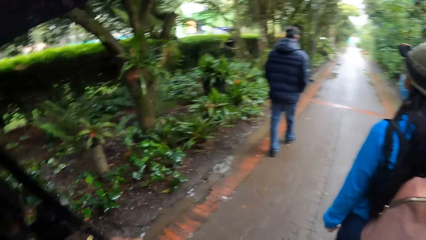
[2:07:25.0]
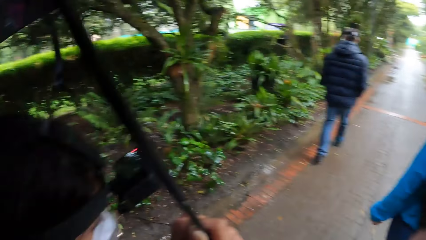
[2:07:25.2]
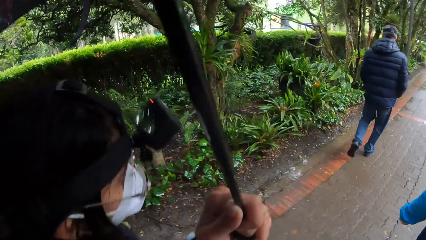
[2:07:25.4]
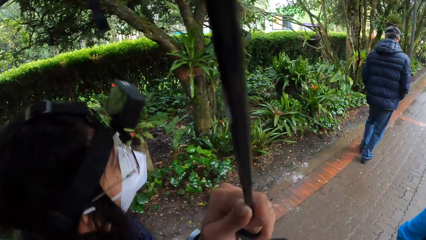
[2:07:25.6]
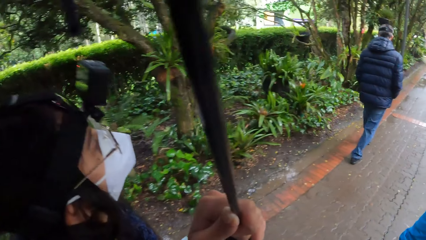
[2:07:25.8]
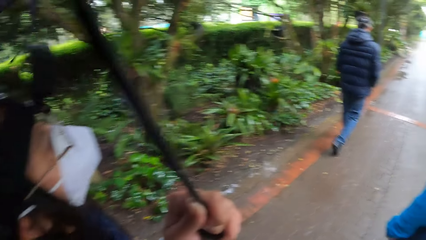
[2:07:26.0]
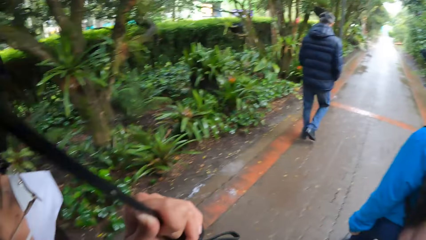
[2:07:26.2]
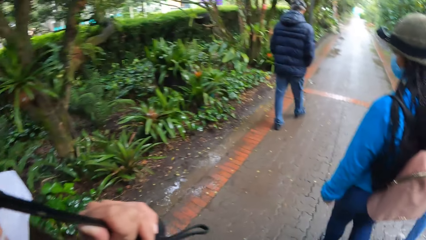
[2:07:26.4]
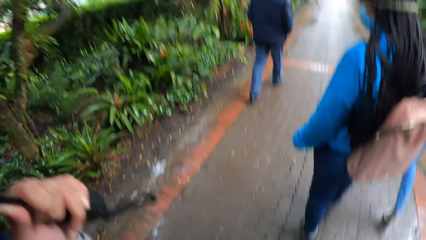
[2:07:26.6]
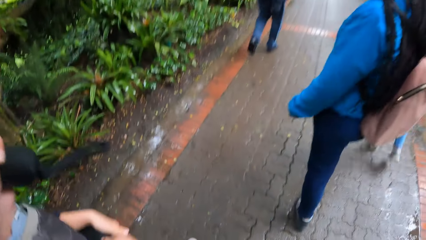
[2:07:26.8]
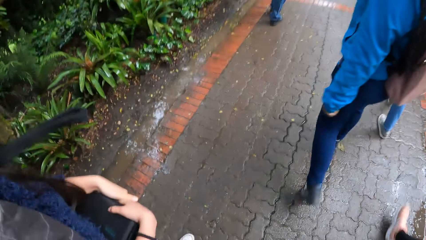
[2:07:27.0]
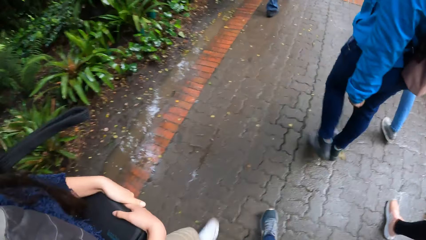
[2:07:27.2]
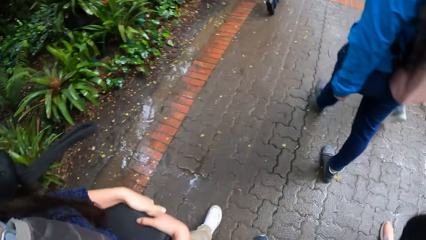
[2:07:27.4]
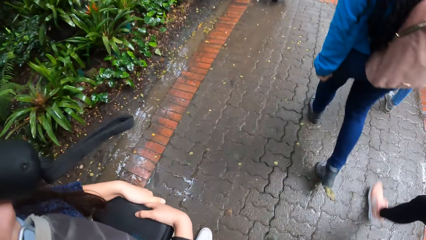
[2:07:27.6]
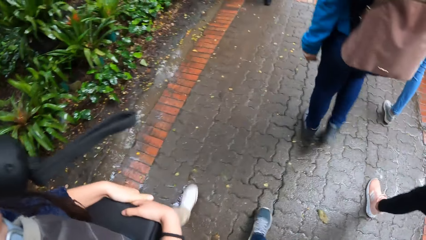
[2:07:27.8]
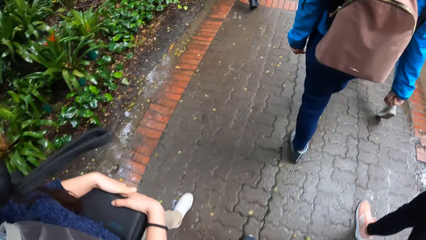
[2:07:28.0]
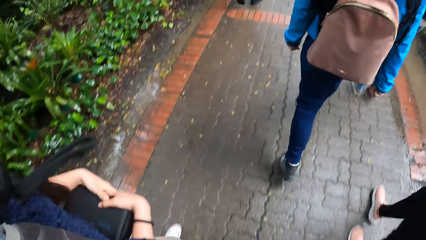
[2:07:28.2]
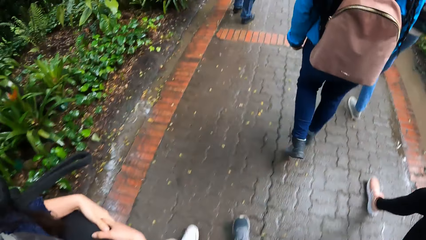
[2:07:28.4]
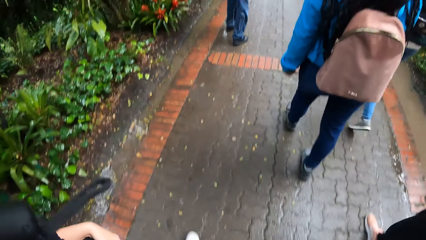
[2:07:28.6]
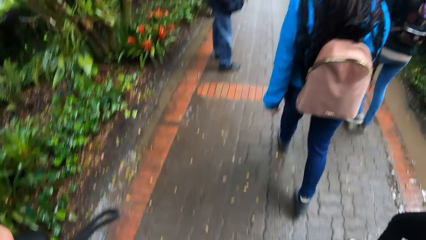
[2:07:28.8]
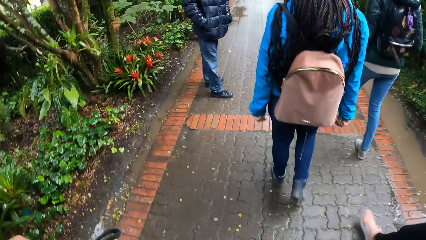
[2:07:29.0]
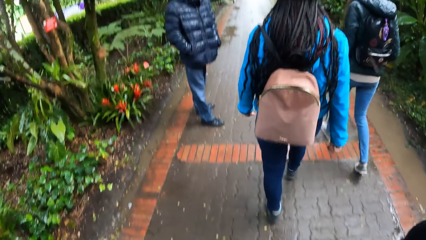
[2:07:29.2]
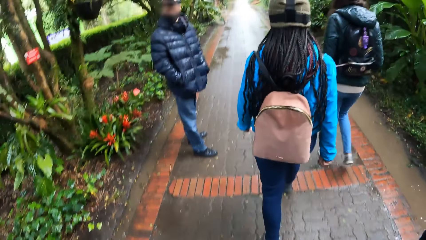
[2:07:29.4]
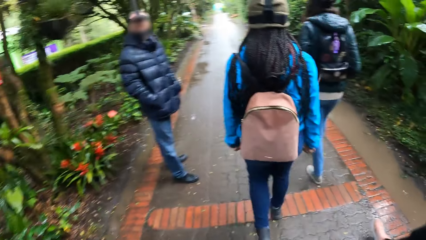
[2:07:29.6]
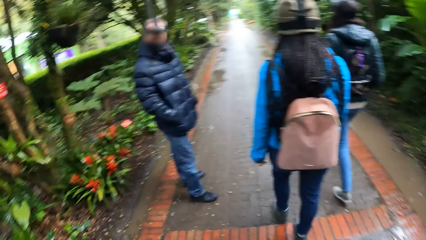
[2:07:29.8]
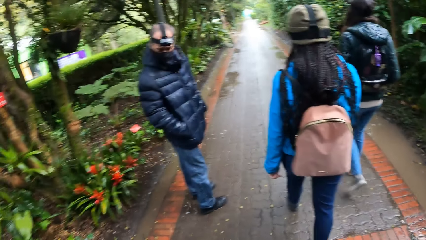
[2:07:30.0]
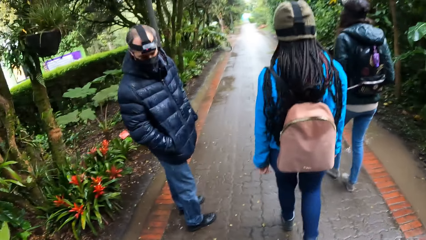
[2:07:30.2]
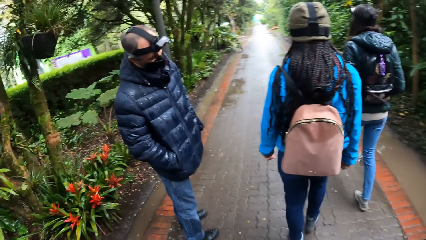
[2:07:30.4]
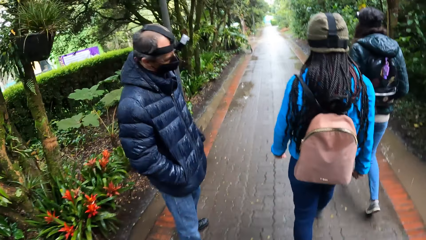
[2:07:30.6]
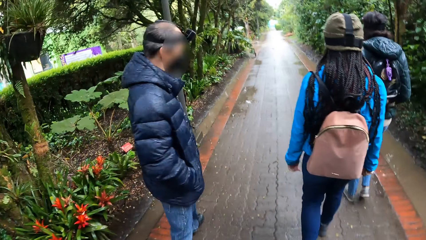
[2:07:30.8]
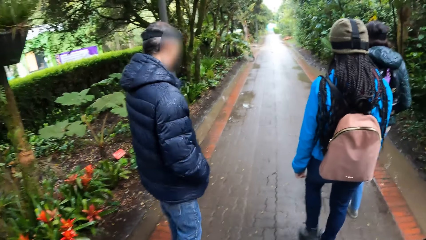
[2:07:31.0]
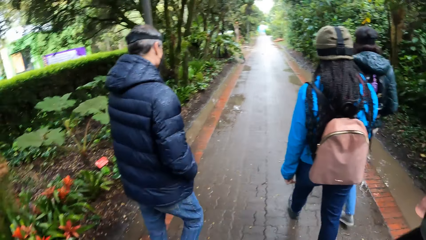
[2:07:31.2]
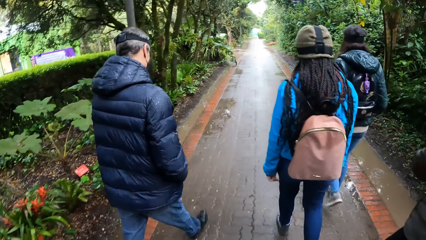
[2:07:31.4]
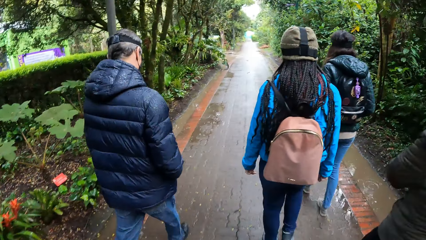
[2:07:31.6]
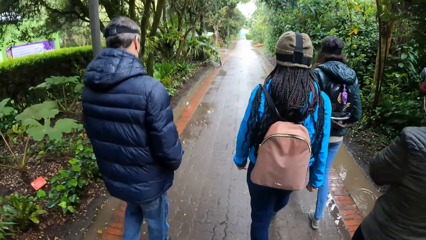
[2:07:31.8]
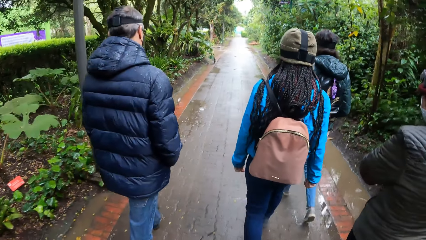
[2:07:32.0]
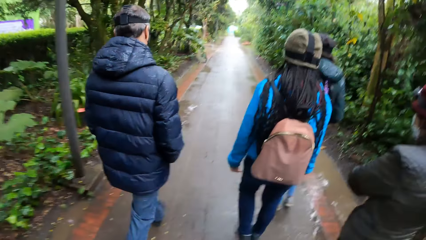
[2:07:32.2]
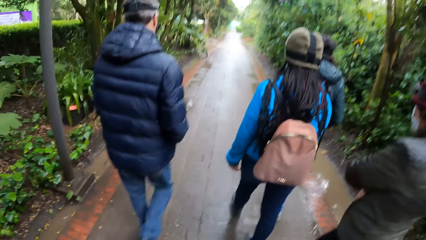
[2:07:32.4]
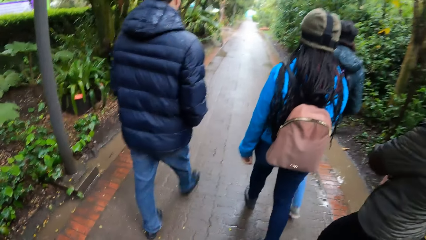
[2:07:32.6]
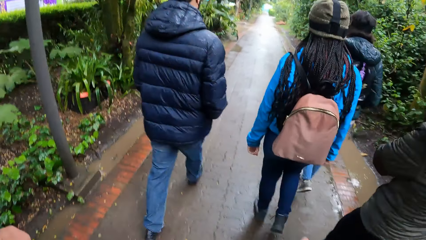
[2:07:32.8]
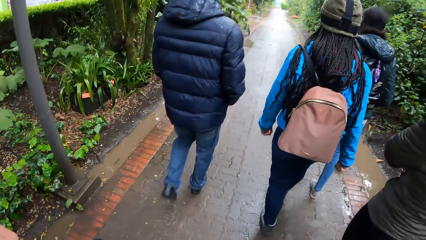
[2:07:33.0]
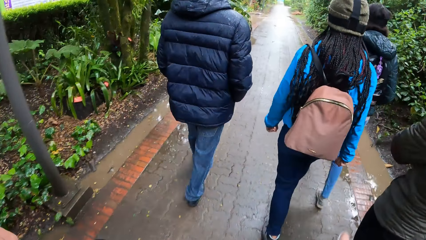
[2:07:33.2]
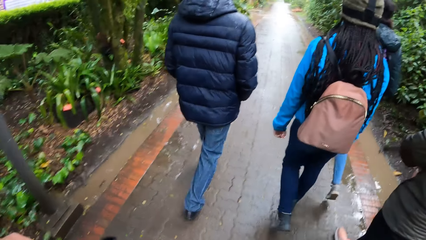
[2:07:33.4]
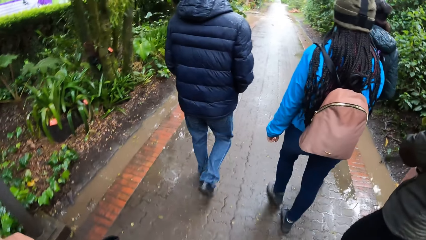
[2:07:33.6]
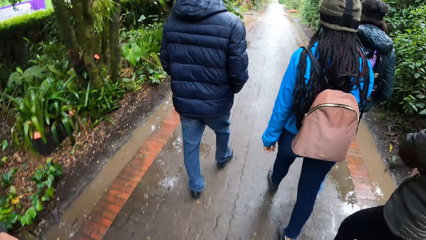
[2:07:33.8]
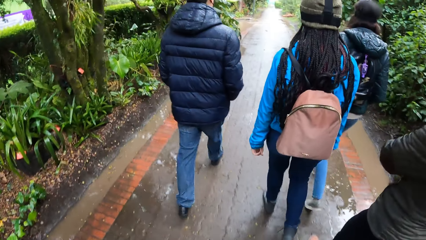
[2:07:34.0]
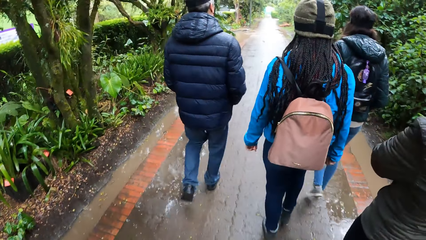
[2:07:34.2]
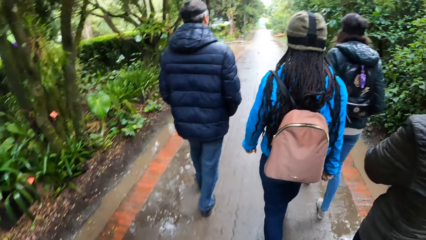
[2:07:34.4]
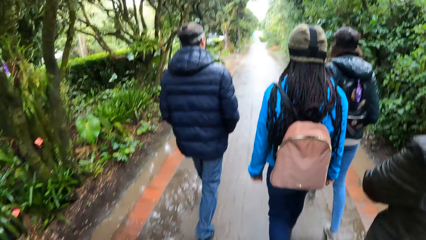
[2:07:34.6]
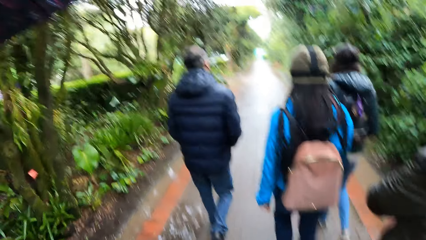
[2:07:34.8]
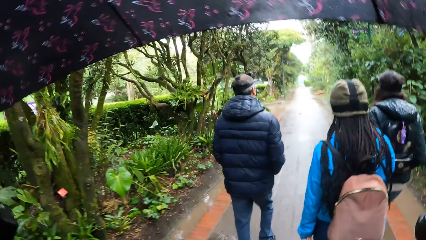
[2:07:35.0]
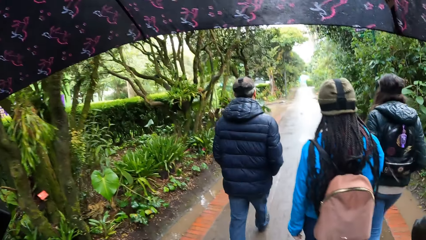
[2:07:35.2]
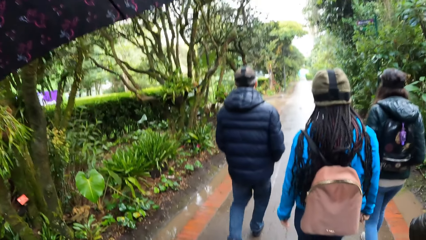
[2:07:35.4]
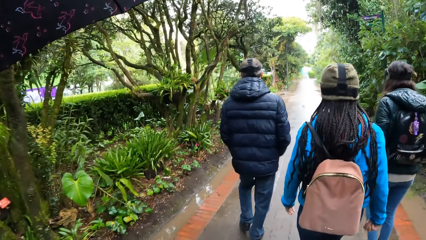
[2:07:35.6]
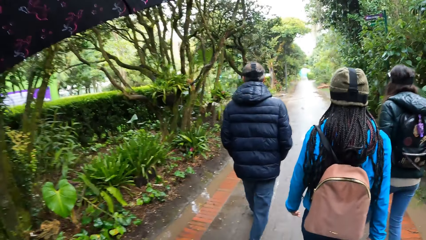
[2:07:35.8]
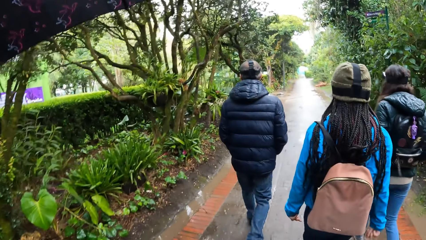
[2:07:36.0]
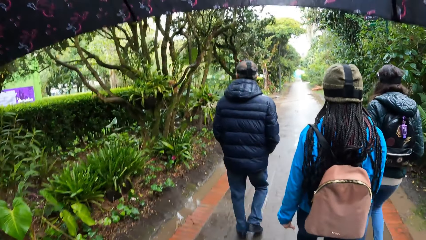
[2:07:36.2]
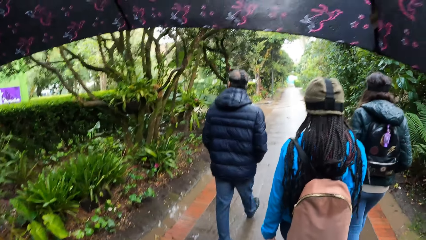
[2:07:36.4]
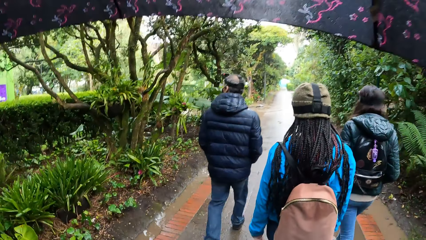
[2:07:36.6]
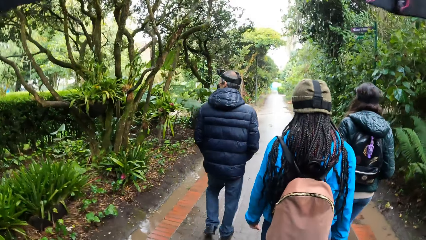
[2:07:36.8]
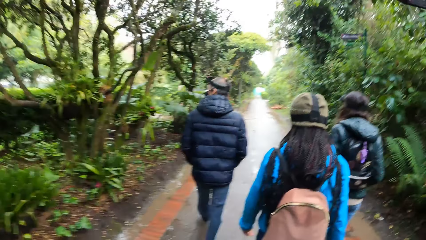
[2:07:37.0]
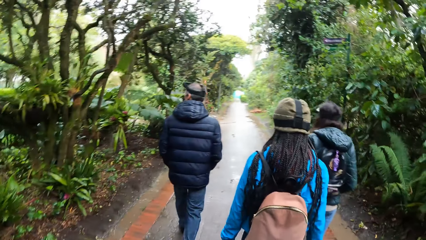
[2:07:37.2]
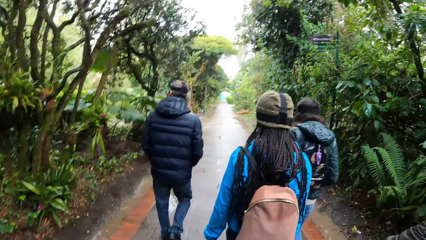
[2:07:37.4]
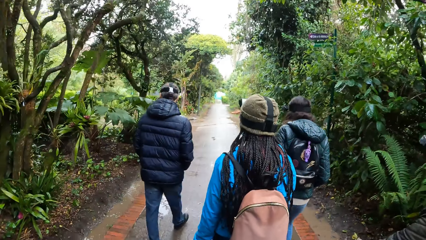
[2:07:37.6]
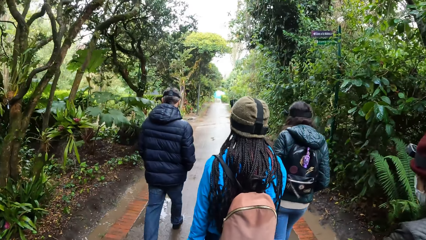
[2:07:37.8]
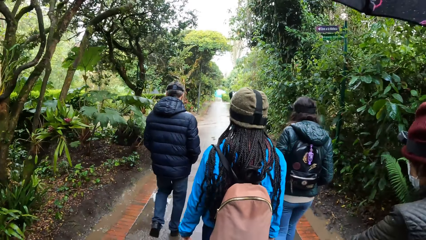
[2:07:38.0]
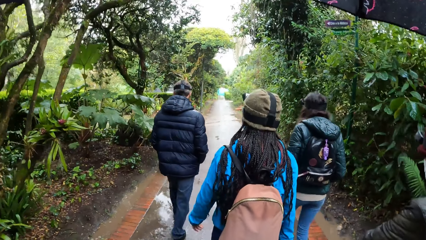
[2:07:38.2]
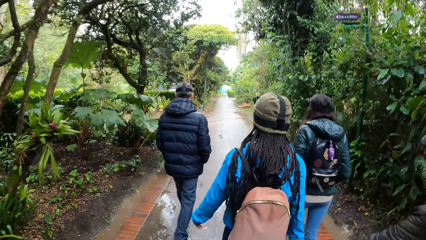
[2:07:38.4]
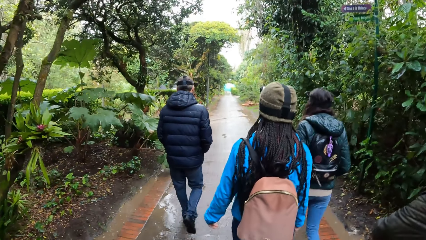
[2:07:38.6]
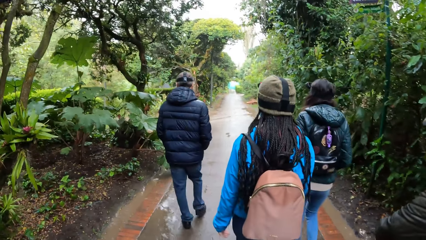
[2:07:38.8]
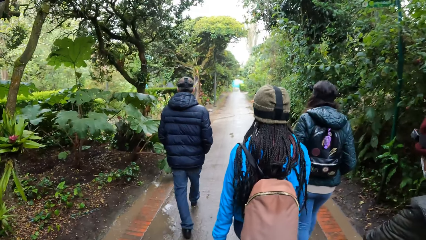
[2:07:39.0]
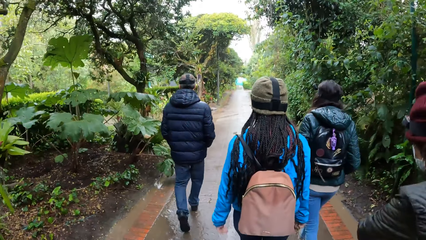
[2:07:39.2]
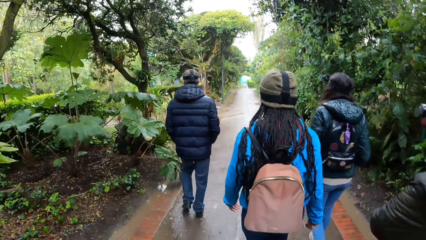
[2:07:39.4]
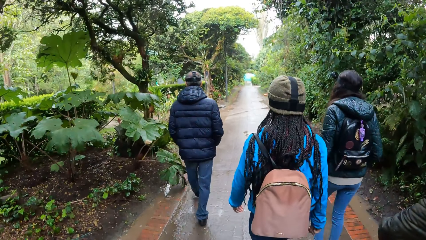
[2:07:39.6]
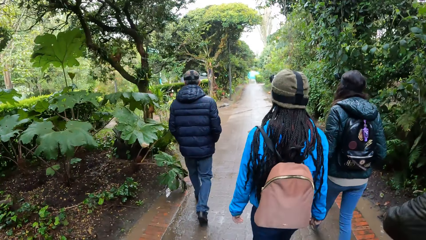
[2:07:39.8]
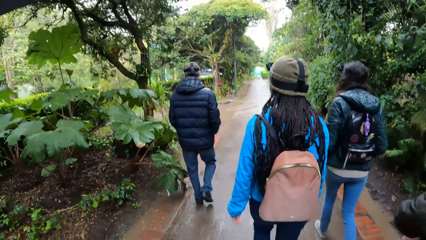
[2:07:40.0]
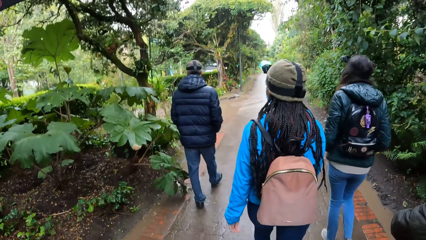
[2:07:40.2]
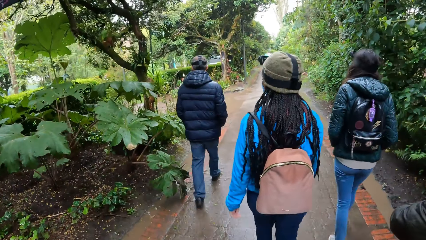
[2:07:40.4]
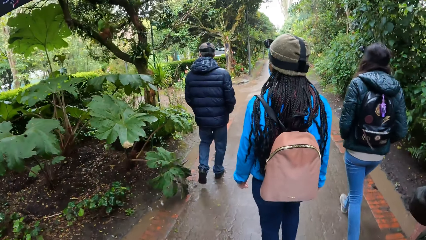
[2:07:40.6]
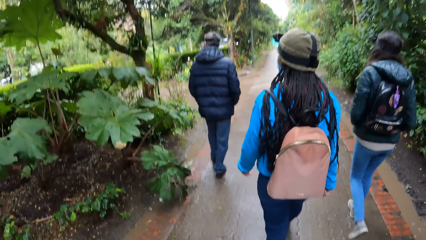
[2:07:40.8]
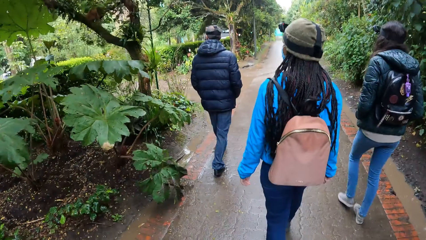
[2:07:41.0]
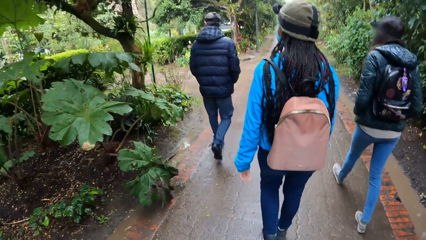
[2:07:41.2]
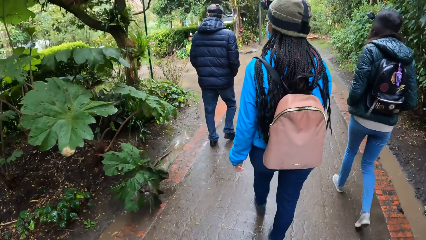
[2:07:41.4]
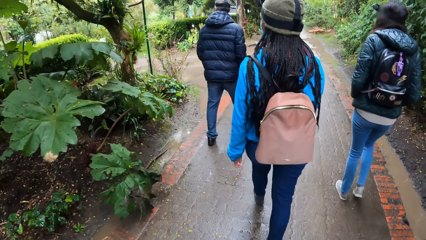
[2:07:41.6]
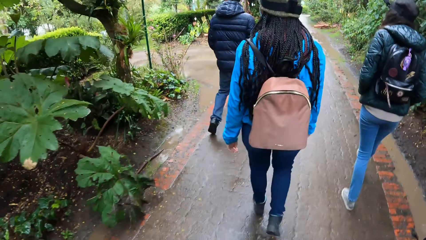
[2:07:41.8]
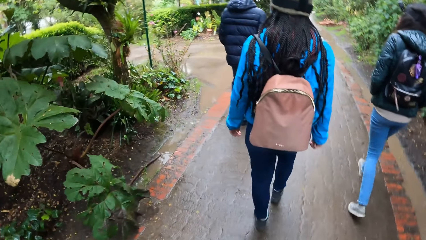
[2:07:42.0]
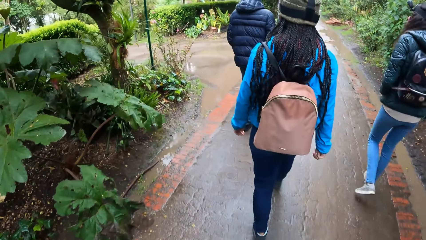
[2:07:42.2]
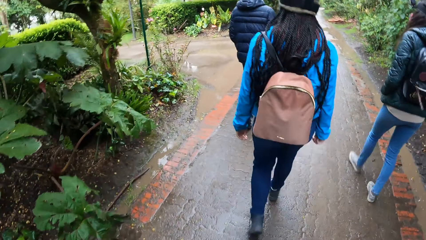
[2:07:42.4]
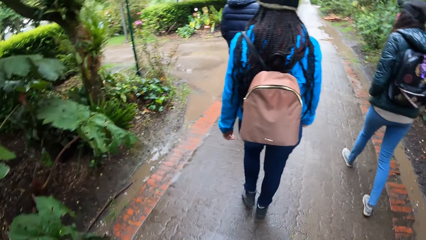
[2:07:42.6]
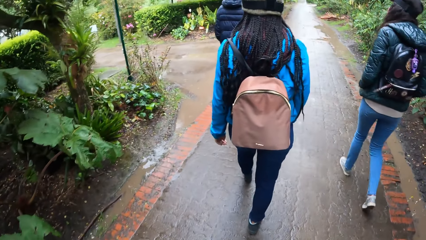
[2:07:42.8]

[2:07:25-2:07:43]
A person lifts something with a hand. A woman holds the black purse with both hands. The person walks on the road. A man looks backward and walks on the road in front of the camera wearer. Another woman walks on the road. A different woman walks on the road. The man looks aside and walks on the road.
